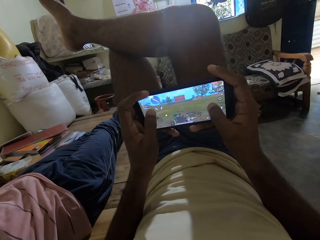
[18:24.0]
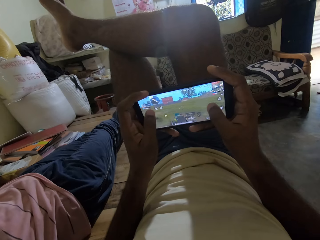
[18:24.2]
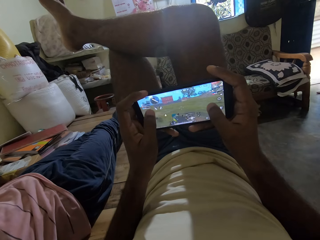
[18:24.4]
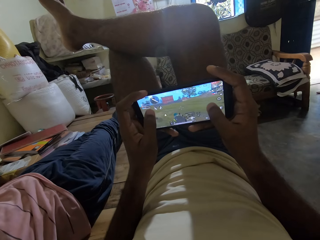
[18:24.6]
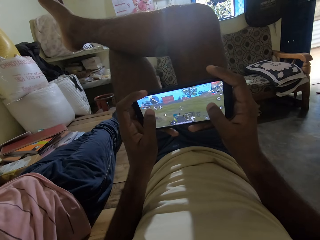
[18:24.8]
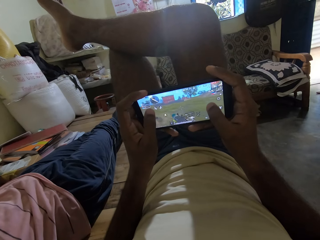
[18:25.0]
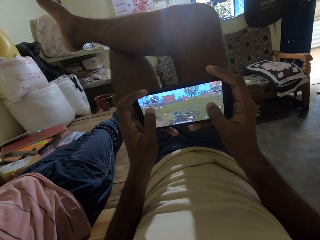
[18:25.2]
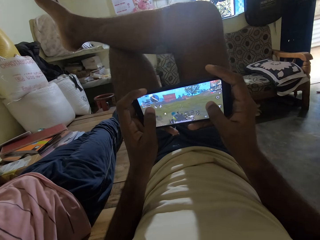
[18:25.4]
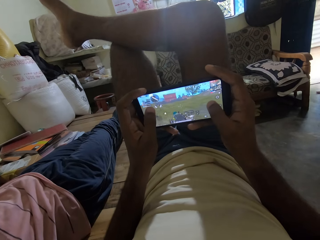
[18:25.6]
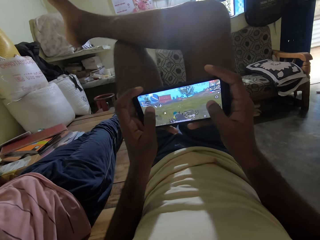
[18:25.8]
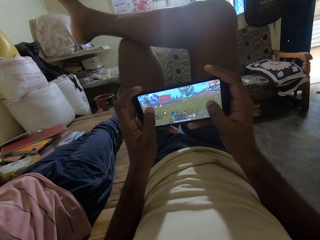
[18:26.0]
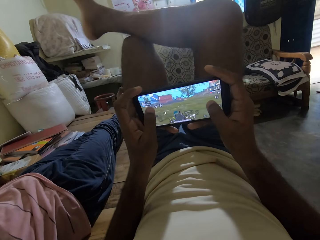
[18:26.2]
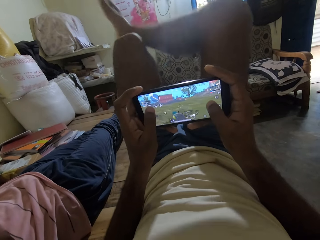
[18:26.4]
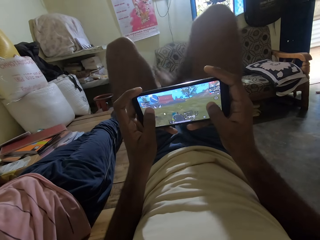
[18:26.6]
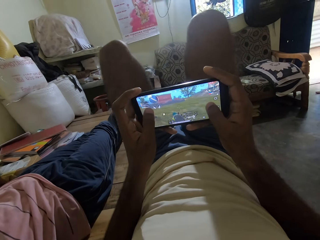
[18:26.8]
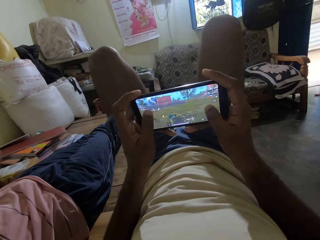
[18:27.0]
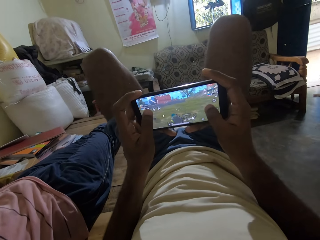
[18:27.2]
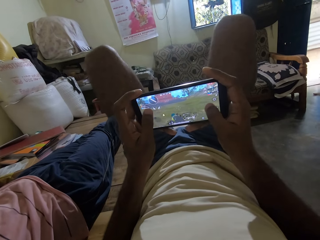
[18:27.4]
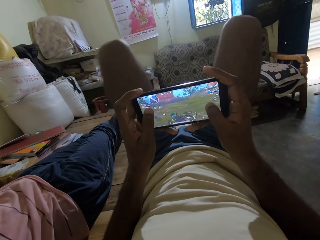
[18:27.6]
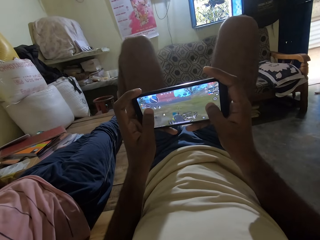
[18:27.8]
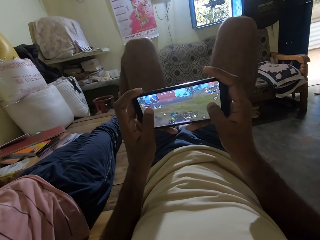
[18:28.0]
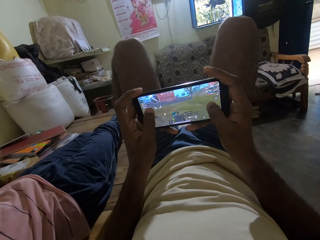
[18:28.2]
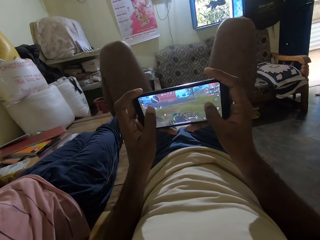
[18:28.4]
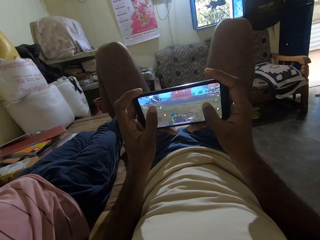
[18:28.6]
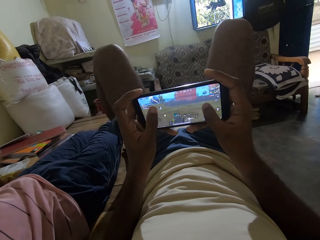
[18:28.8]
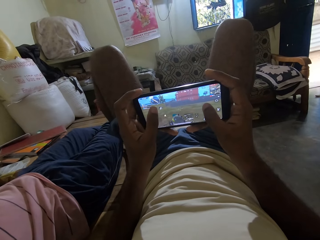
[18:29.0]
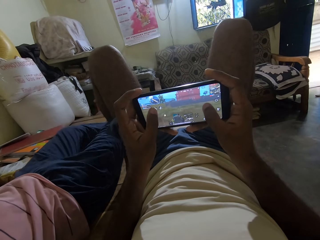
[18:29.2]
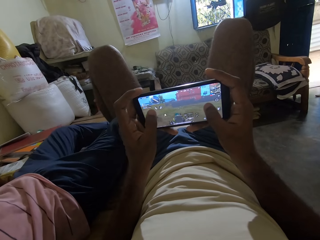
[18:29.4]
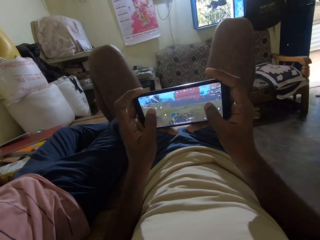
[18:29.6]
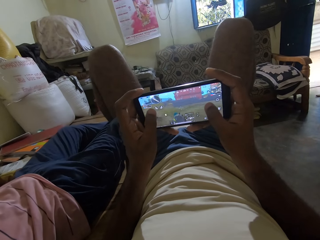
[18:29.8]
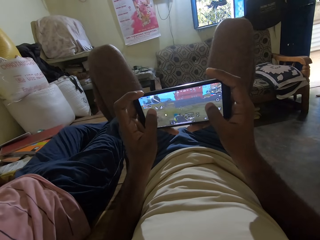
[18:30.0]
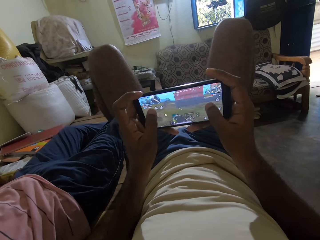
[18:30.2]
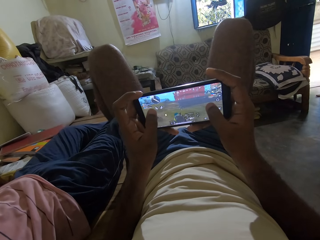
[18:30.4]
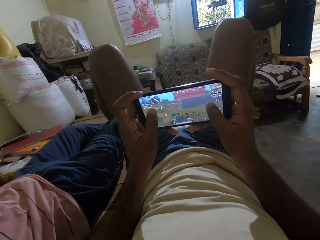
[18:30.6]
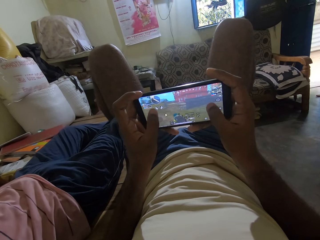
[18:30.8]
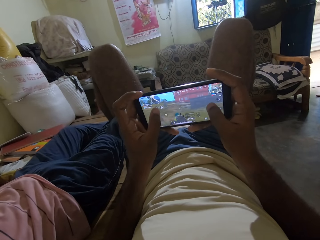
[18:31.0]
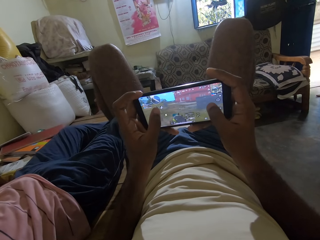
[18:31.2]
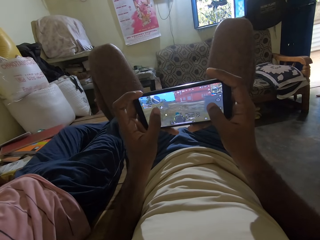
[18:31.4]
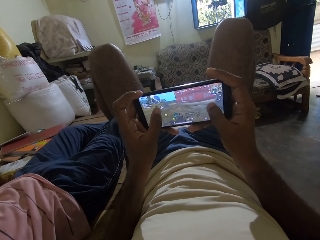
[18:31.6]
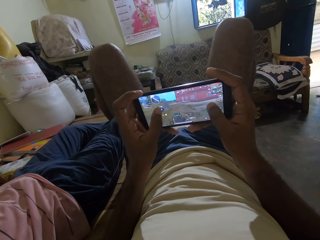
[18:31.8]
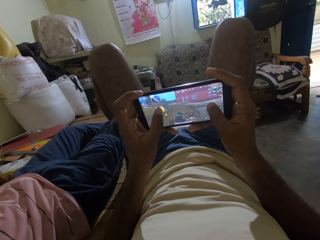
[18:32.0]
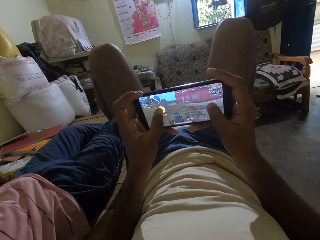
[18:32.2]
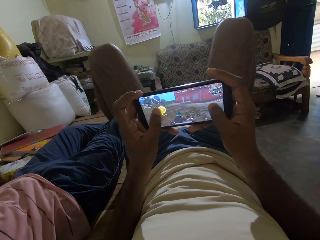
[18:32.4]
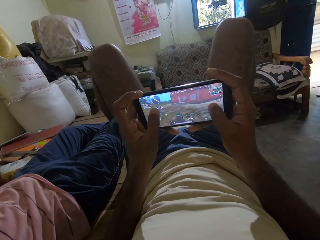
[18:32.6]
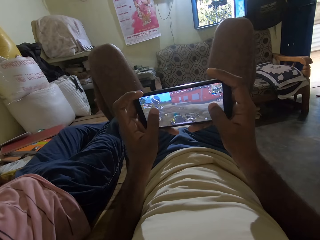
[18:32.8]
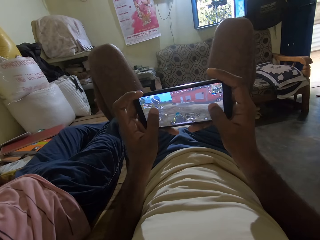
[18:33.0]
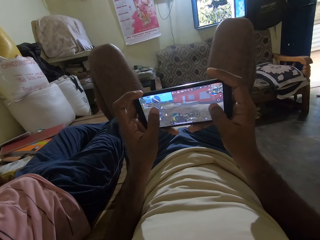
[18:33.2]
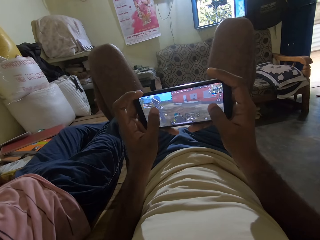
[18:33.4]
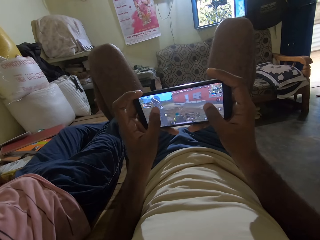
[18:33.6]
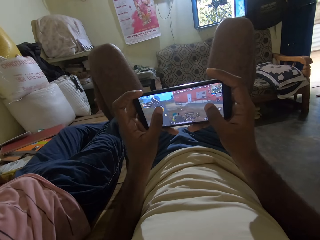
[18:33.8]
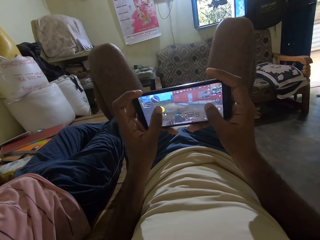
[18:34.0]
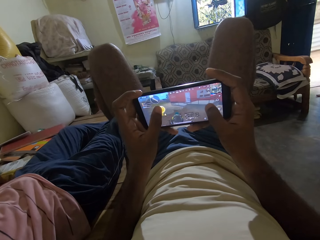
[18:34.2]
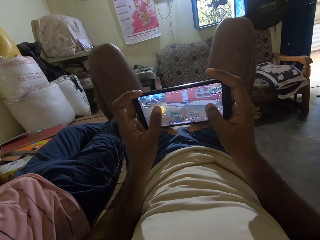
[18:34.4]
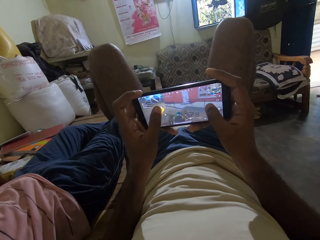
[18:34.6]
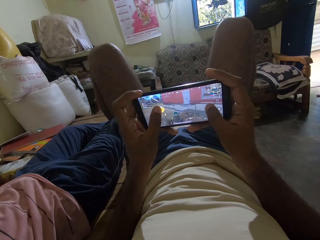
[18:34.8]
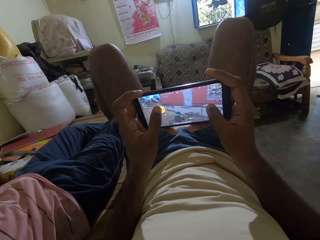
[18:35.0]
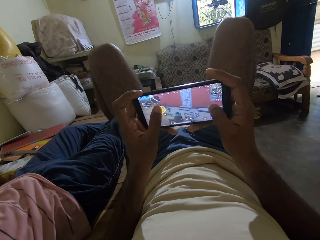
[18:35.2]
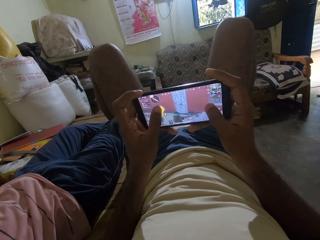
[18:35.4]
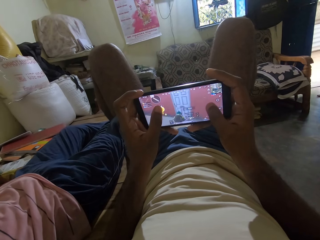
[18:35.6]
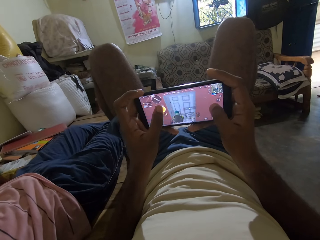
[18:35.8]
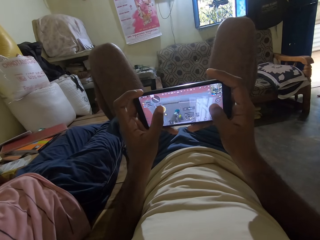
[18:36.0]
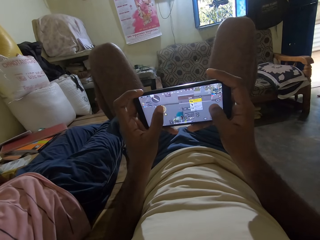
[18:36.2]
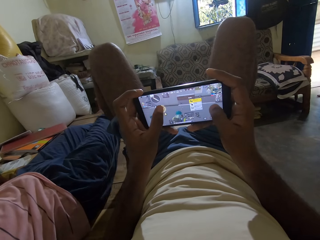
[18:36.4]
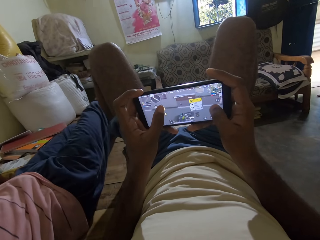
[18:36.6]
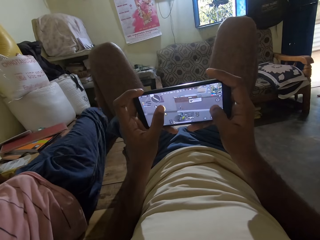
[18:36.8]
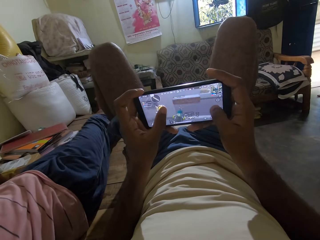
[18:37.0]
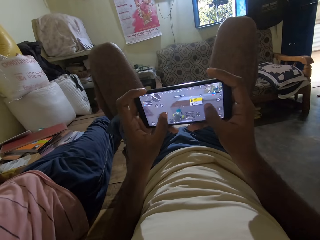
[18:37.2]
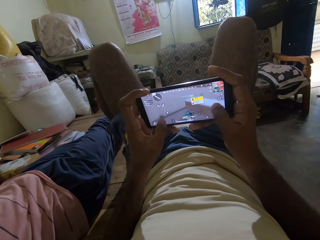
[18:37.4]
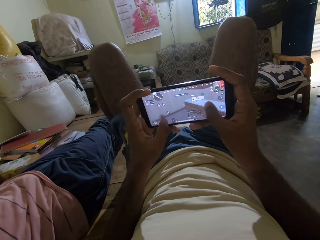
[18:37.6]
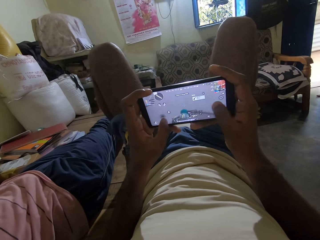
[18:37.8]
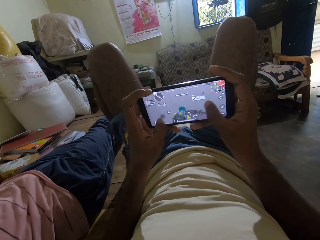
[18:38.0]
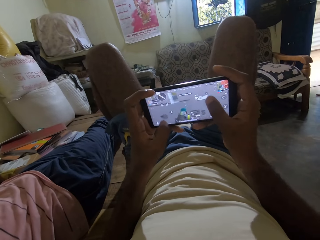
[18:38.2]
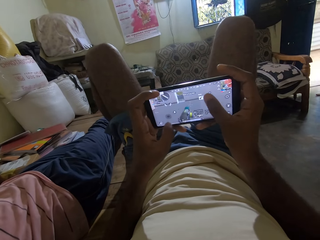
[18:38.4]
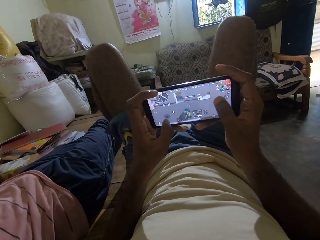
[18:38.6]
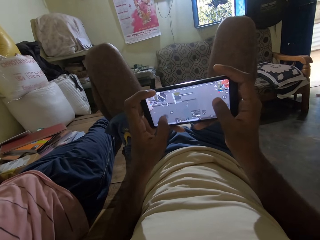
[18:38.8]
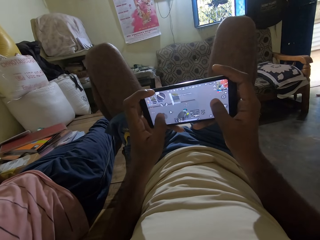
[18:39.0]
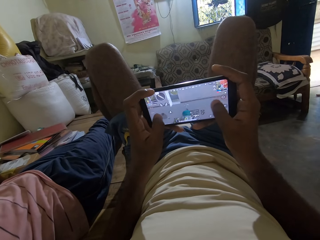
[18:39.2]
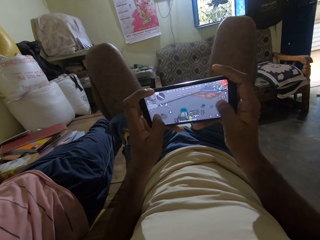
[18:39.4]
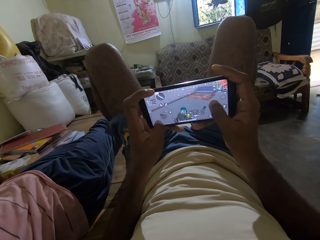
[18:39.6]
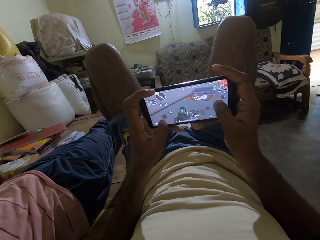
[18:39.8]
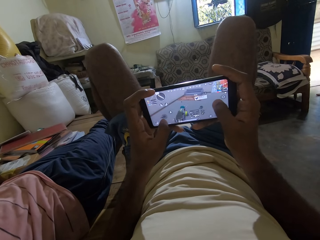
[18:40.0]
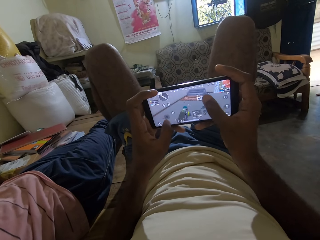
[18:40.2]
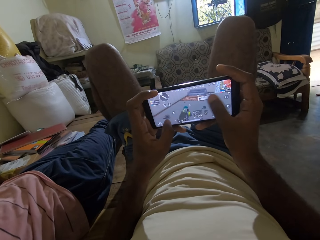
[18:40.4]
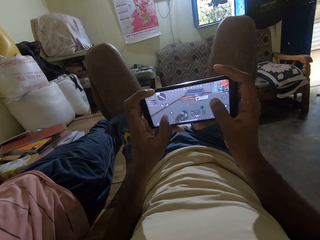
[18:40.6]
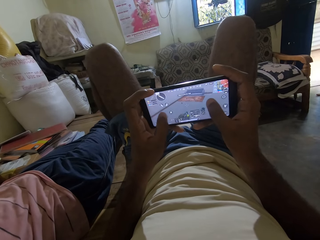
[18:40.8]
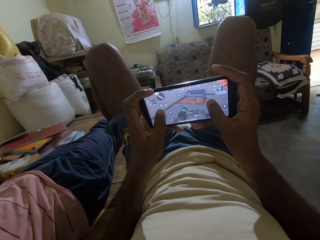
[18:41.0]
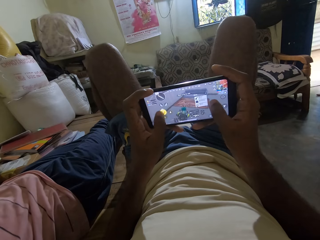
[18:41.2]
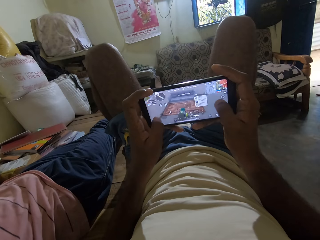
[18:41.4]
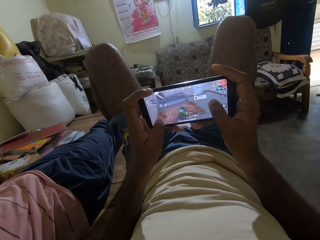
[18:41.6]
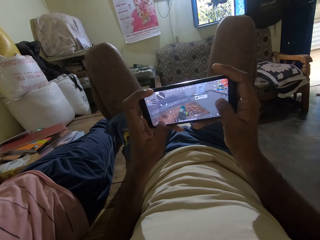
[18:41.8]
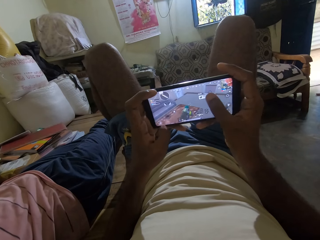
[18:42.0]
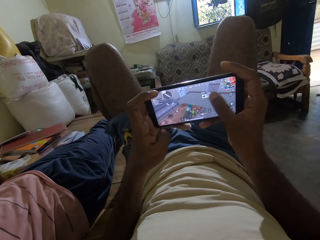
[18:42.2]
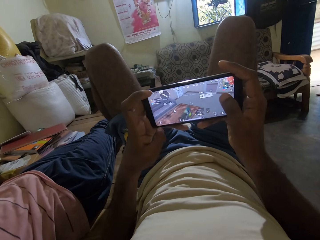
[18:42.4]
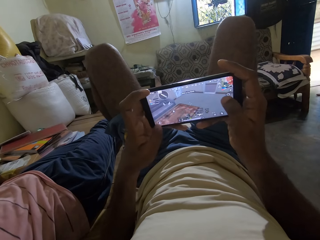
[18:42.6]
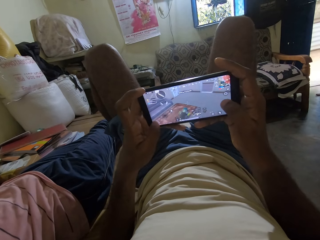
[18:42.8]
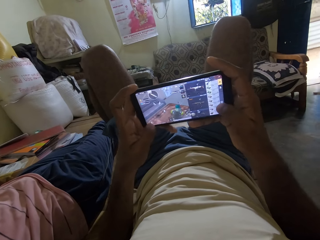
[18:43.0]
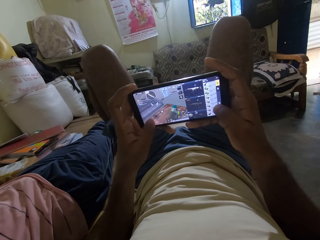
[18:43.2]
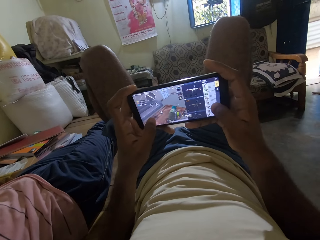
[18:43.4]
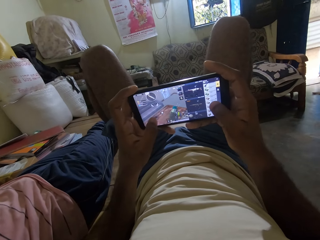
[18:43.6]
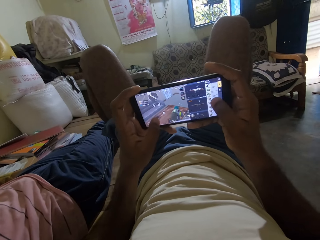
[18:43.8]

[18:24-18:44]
The camera wearer puts his right leg on the bed. He removes the leg from the other leg. A man adjusts his legs on the bed. The man crosses his right leg over his left leg on the bed. The man moves his legs. The camera wearer plays the game.
